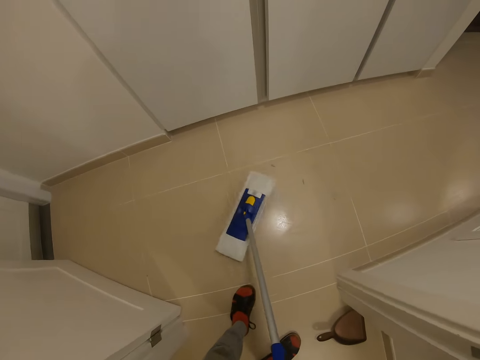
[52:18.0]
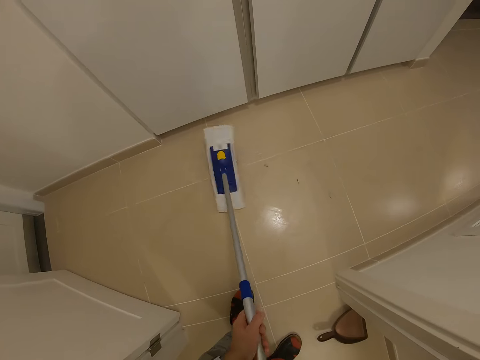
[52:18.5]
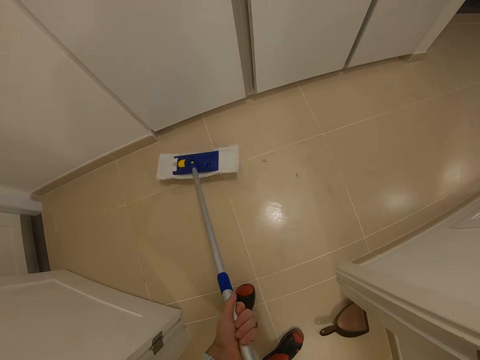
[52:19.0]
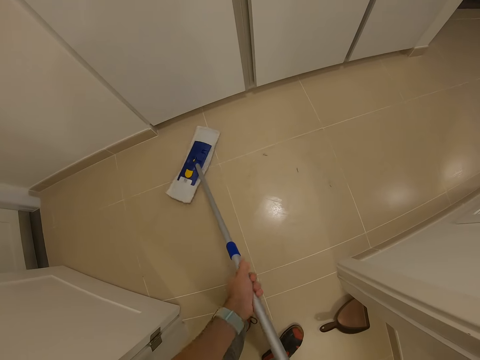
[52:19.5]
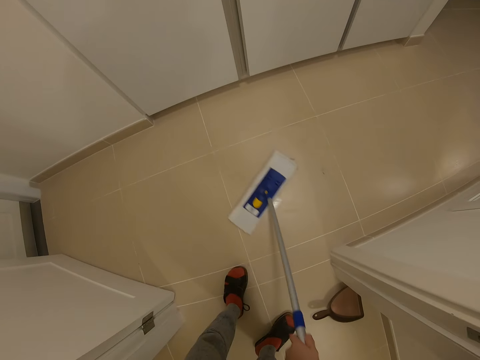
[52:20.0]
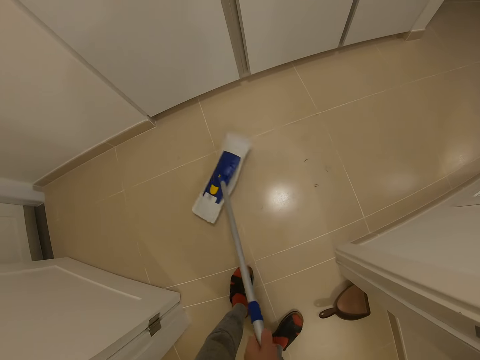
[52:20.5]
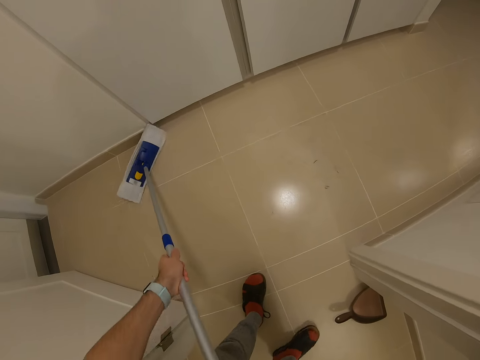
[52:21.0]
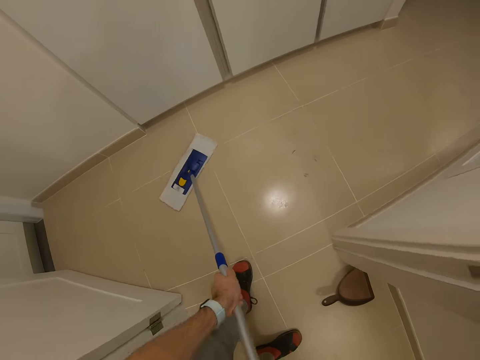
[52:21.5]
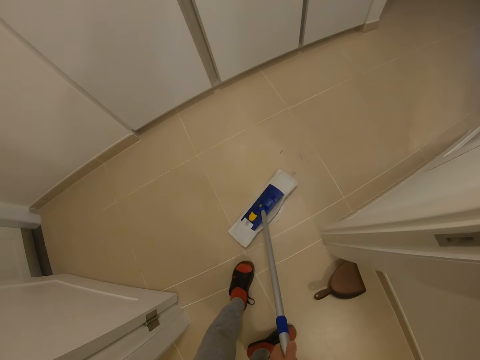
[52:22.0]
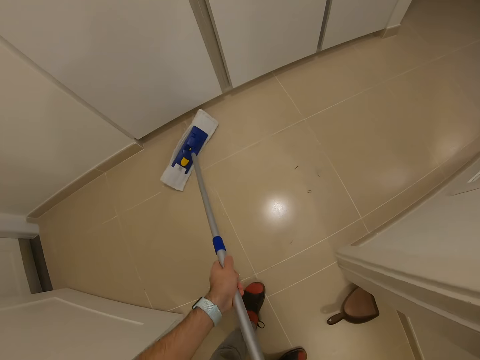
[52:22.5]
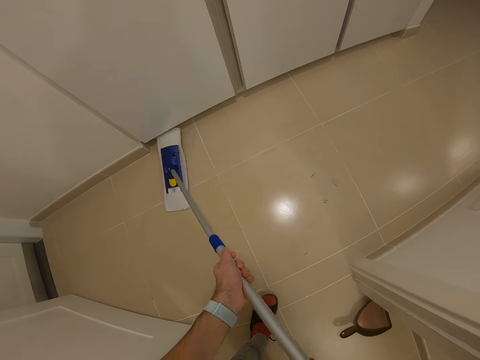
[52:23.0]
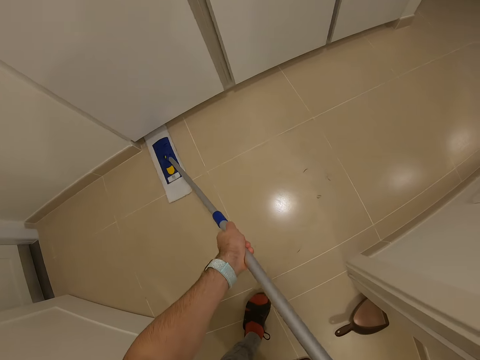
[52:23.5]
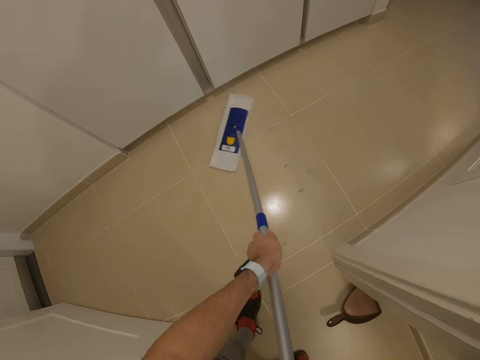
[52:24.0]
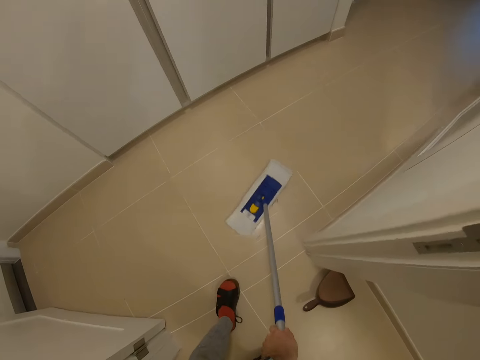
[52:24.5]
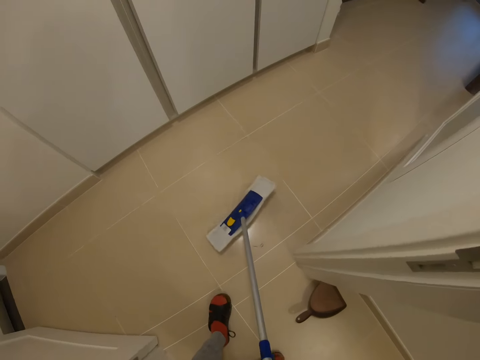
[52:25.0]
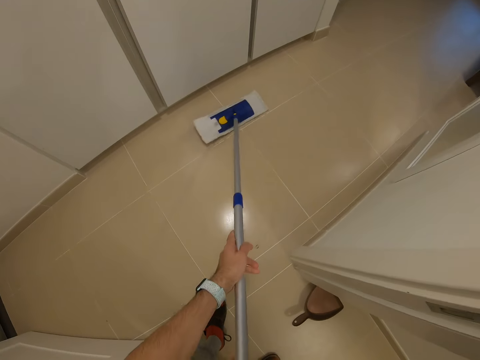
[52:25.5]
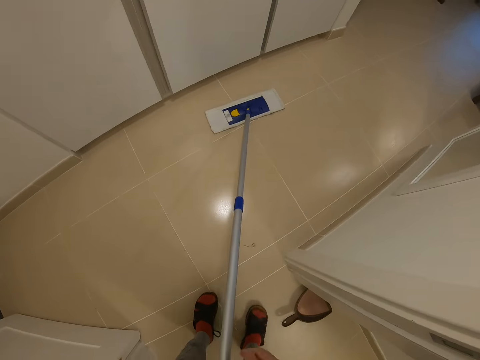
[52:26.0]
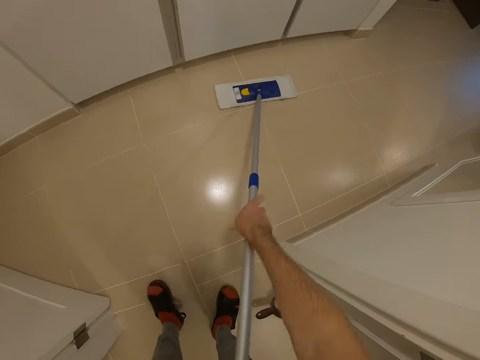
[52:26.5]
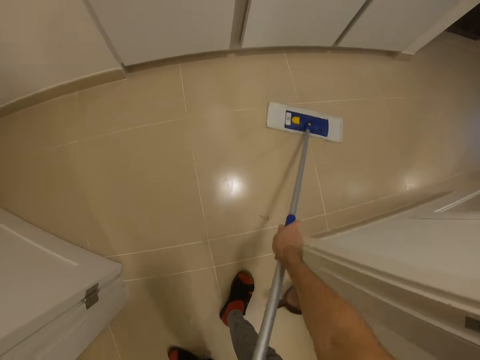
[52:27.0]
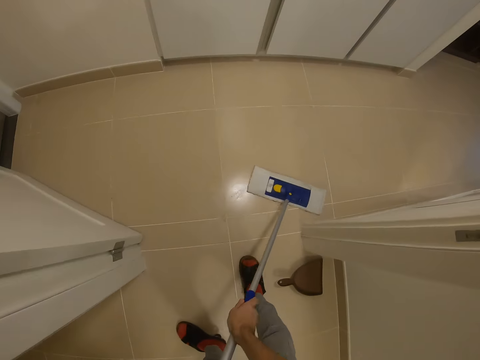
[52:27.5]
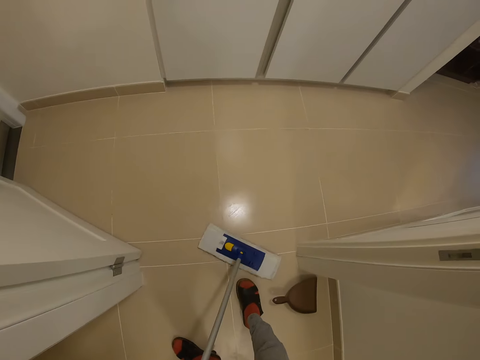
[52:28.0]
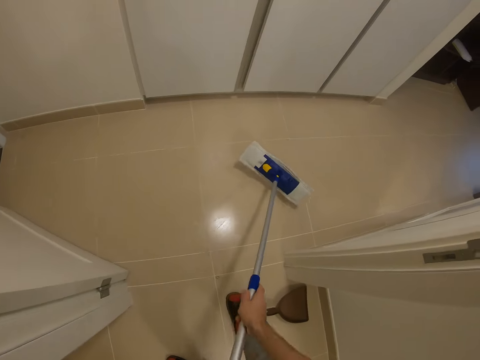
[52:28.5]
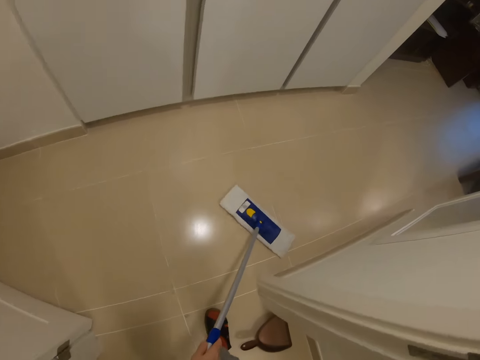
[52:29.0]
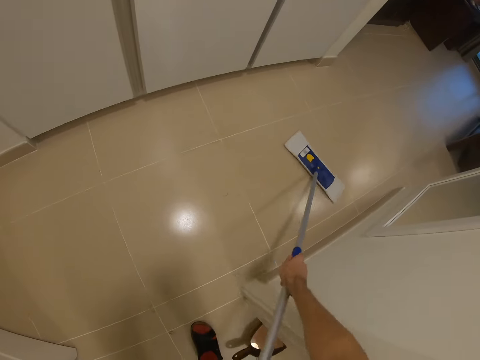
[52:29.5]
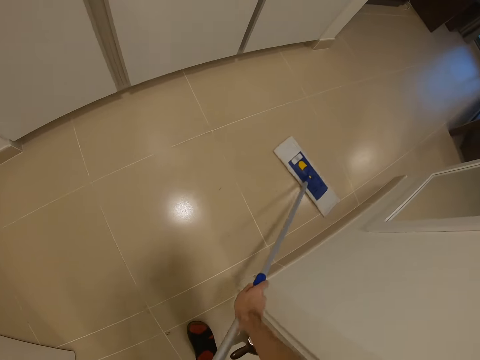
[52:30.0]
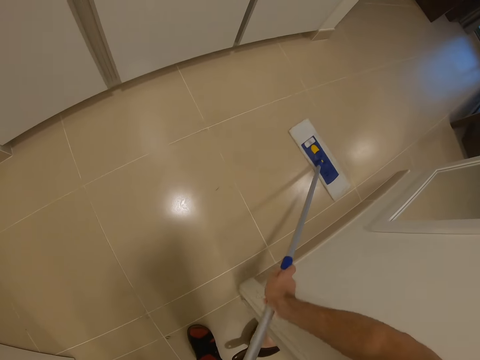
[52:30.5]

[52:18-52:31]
The camera wearer cleans the floor with a cleaning brush.

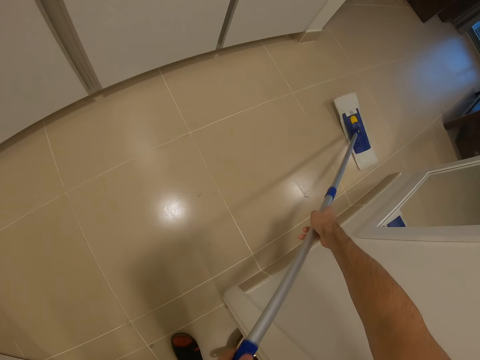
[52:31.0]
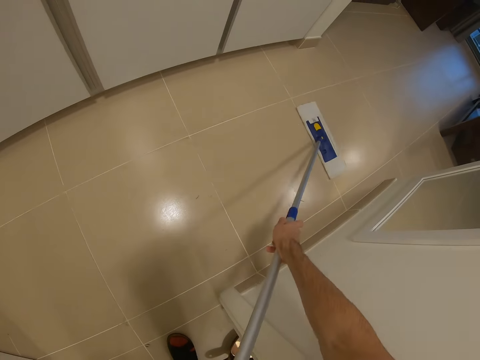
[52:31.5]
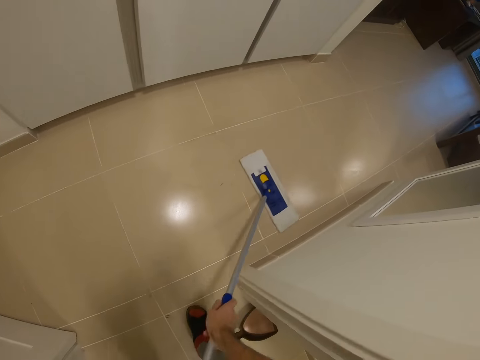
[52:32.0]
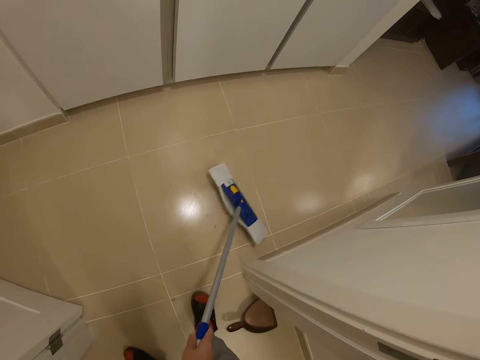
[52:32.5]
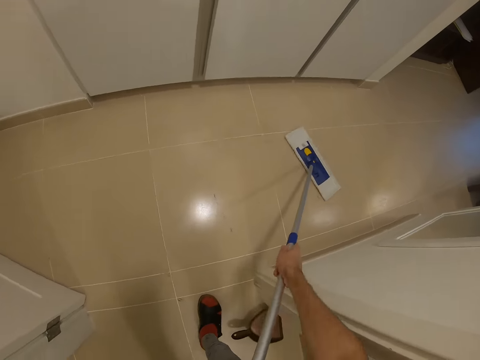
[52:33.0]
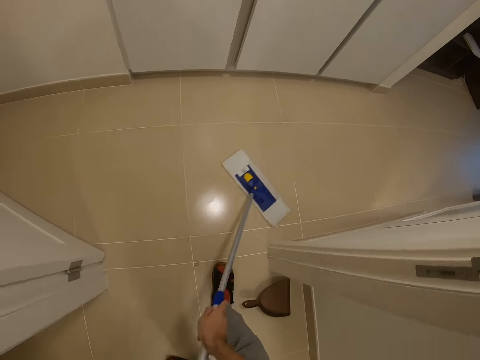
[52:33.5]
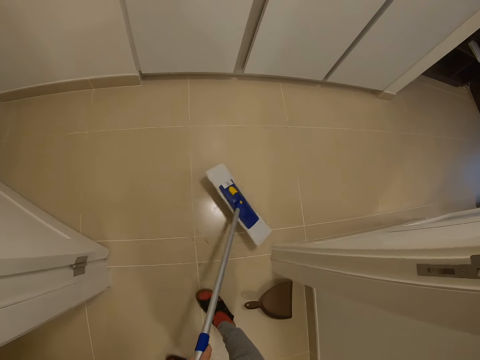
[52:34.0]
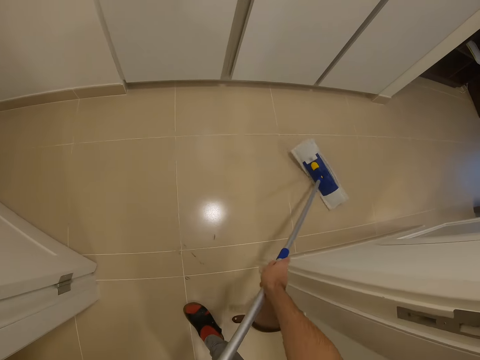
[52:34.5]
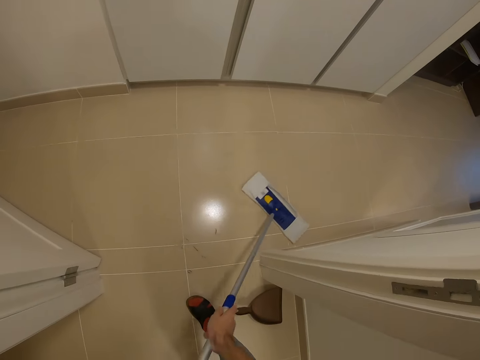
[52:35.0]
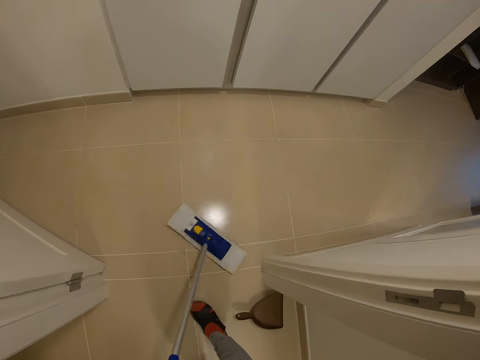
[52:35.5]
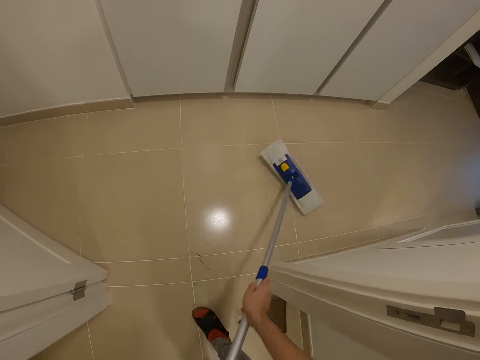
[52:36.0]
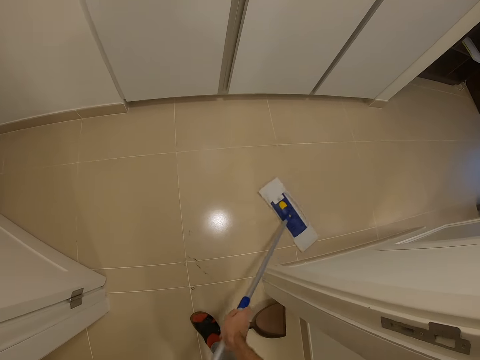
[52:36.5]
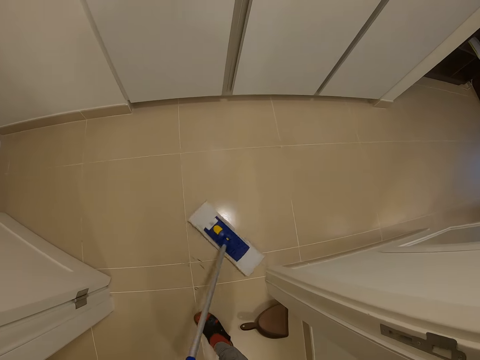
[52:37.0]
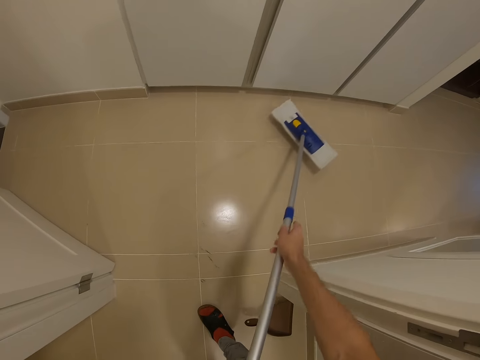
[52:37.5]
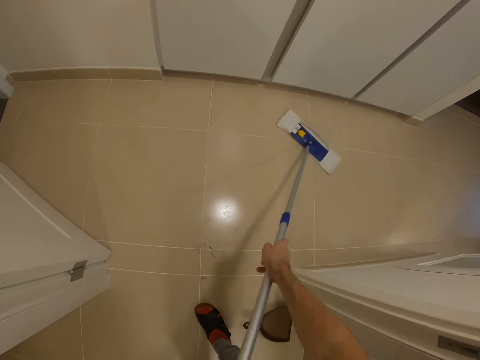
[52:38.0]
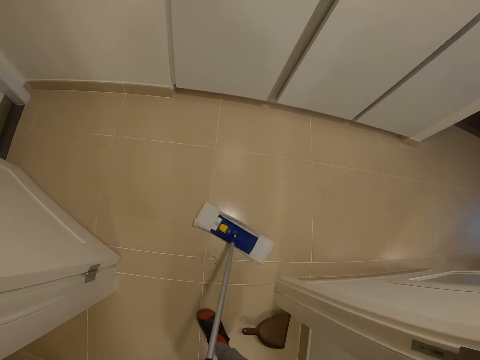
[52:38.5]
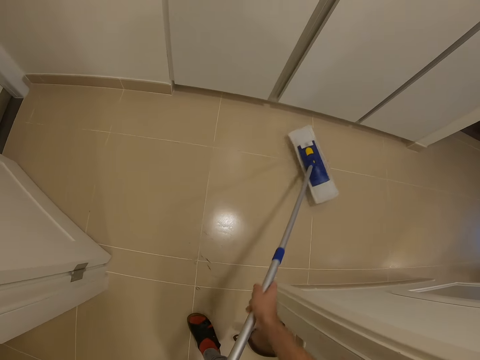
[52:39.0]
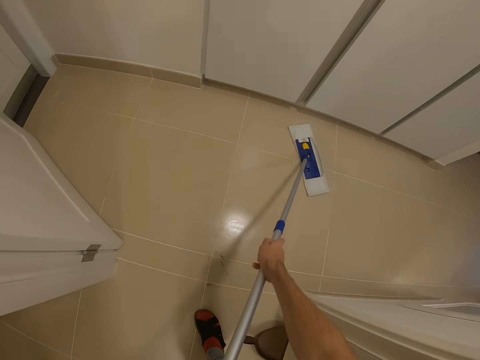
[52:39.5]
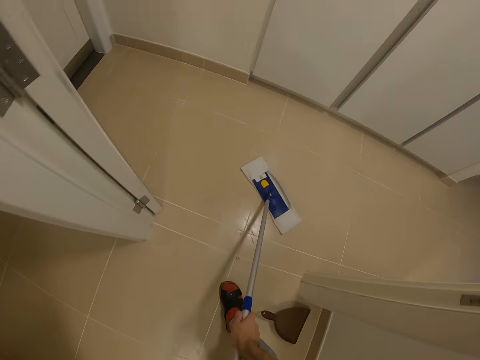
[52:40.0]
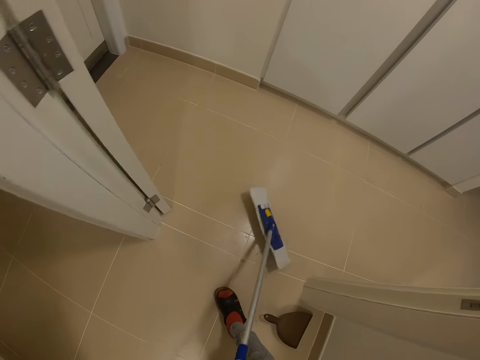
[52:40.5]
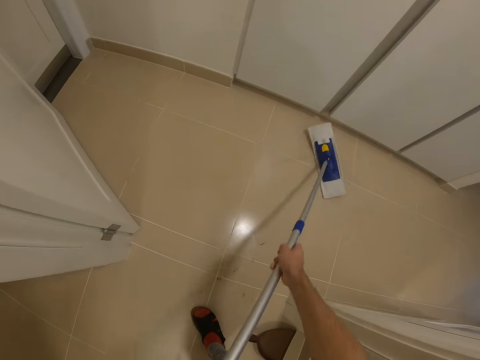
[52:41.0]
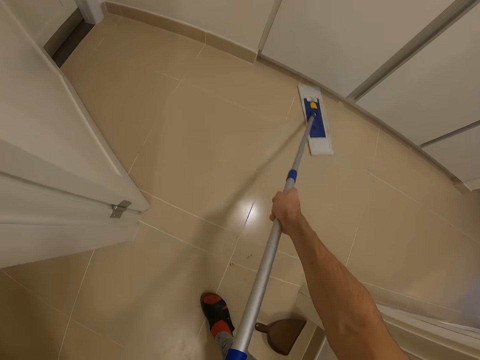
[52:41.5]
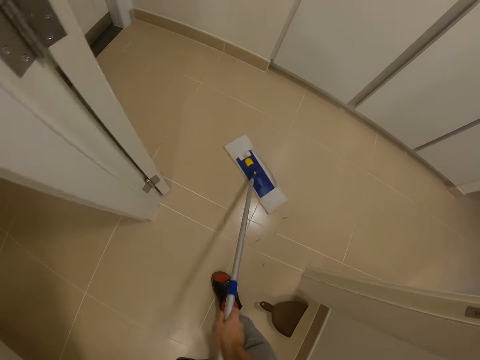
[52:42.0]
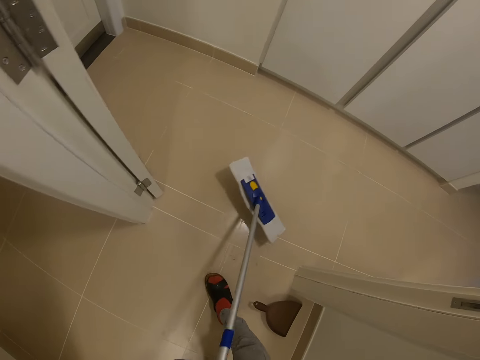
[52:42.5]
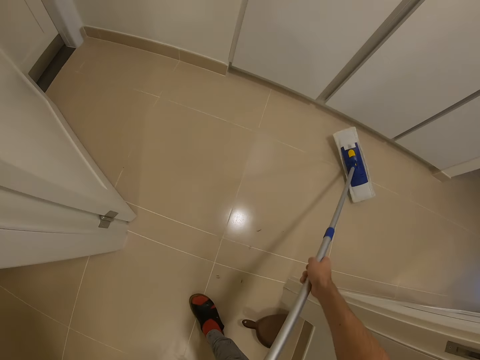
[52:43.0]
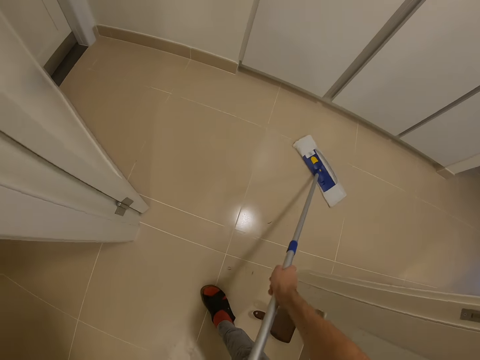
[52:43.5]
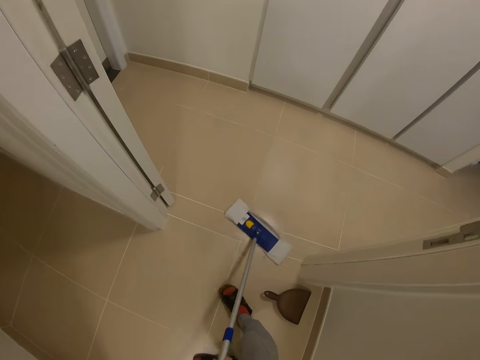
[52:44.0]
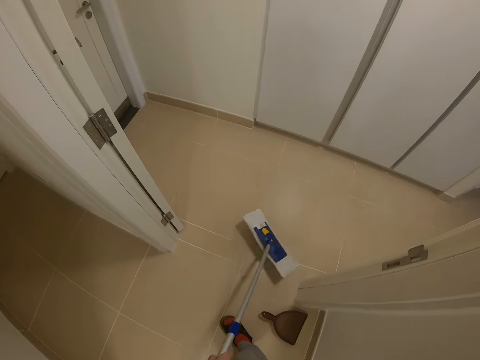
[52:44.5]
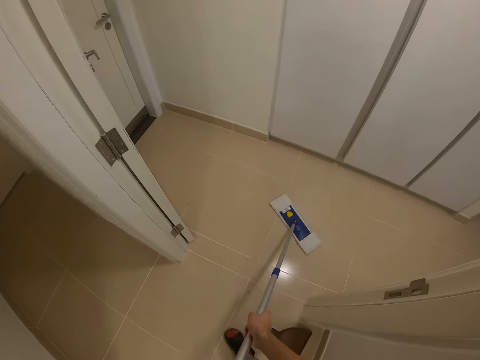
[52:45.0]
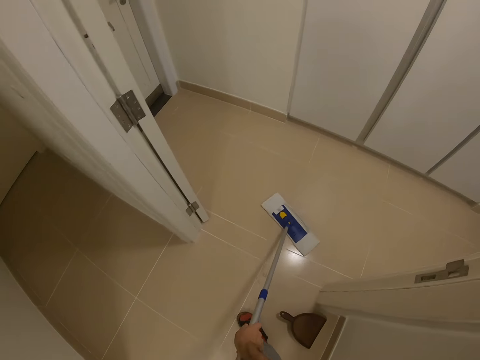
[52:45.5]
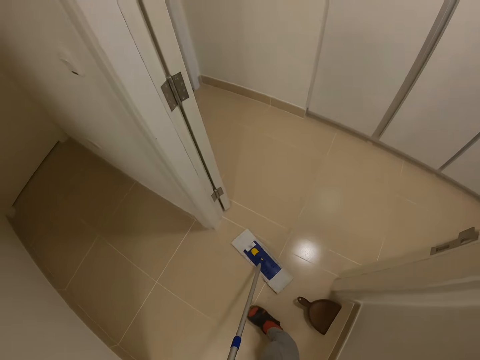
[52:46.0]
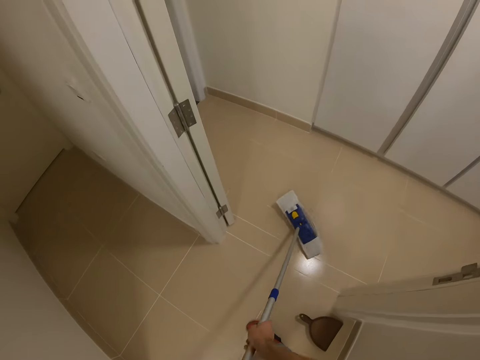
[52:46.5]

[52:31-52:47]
The camera wearer sings. They clean the floor with a cleaning brush. They clean the floor with the cleaning brush again.
